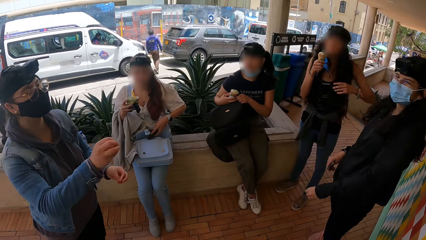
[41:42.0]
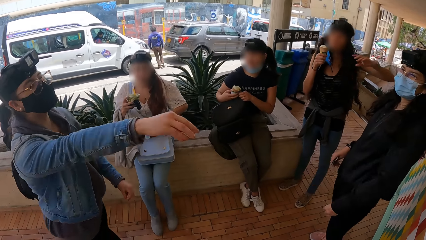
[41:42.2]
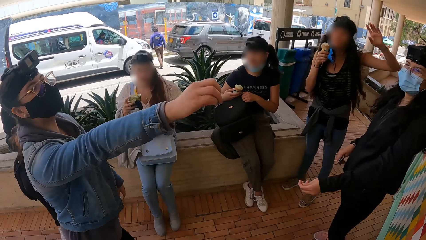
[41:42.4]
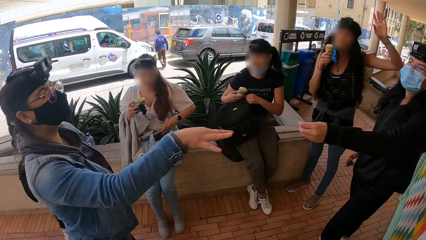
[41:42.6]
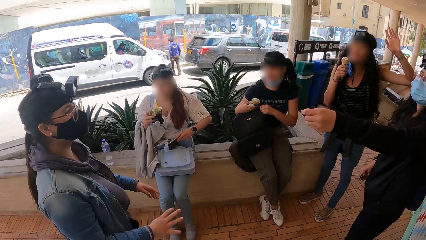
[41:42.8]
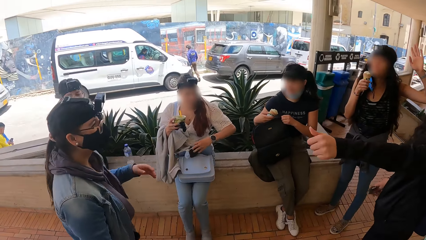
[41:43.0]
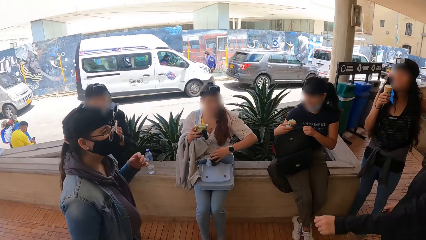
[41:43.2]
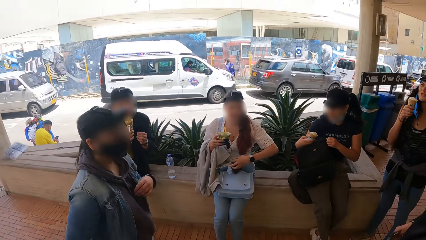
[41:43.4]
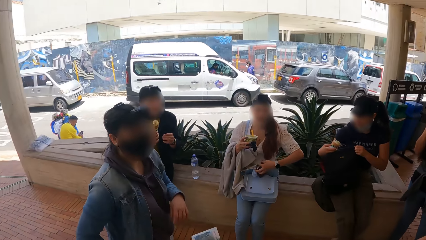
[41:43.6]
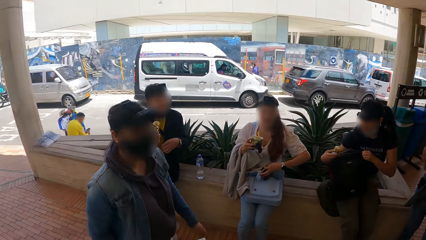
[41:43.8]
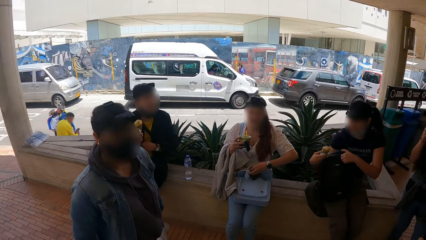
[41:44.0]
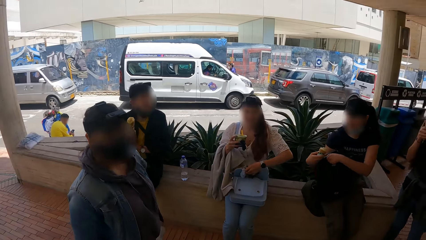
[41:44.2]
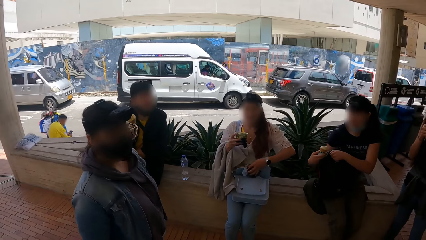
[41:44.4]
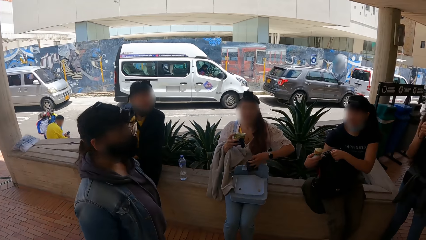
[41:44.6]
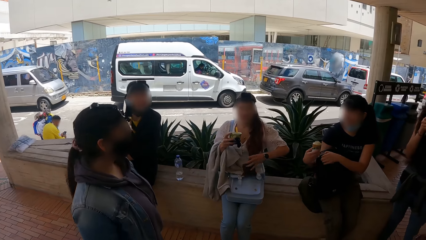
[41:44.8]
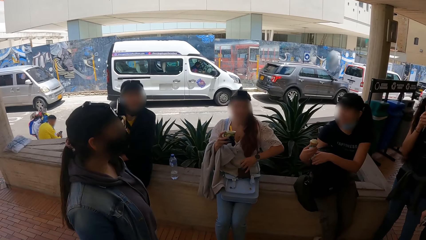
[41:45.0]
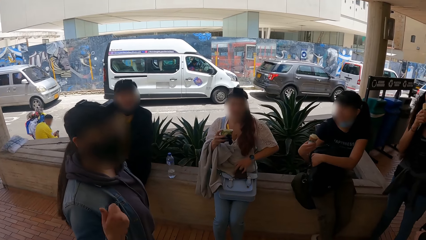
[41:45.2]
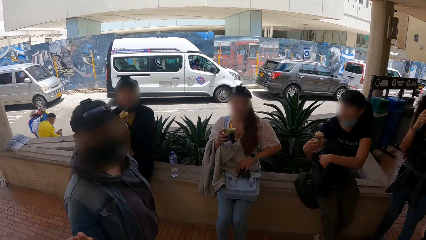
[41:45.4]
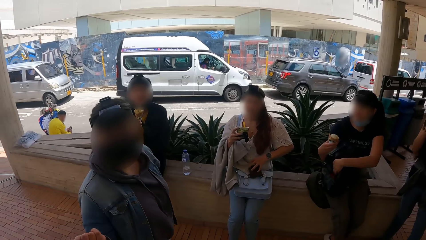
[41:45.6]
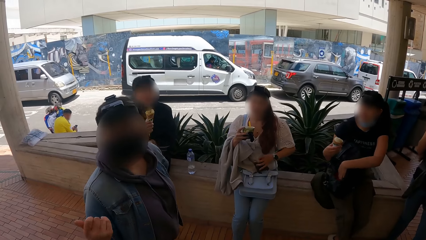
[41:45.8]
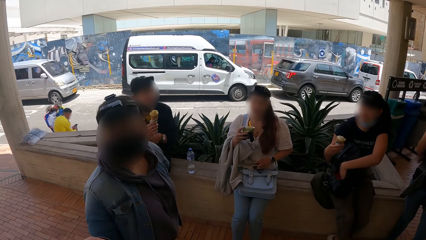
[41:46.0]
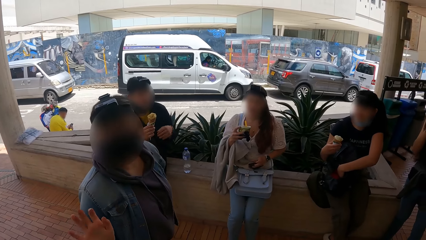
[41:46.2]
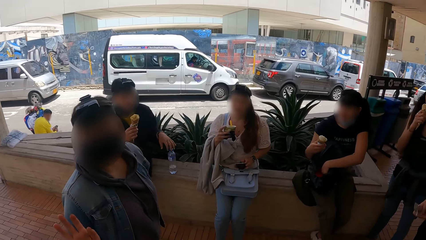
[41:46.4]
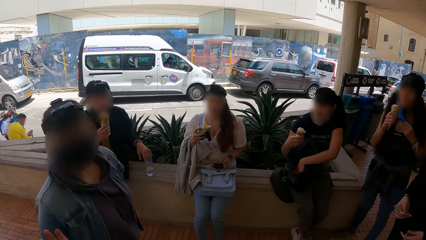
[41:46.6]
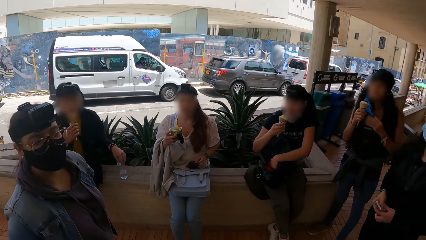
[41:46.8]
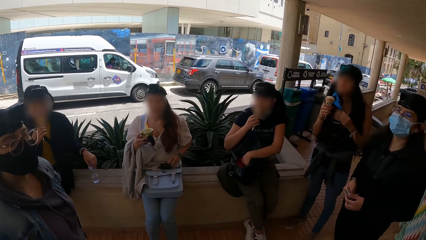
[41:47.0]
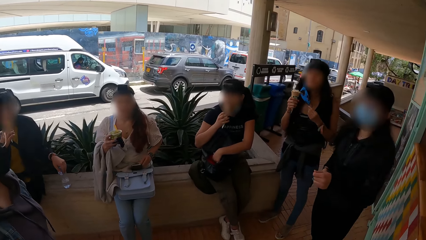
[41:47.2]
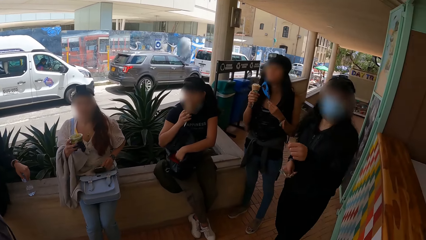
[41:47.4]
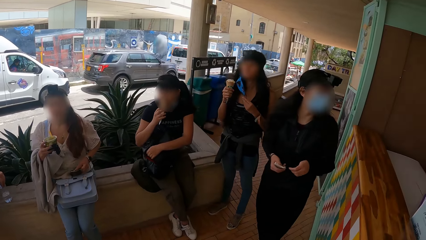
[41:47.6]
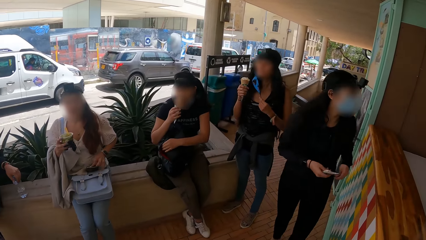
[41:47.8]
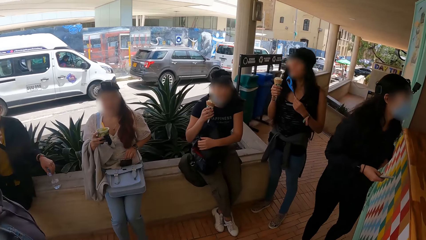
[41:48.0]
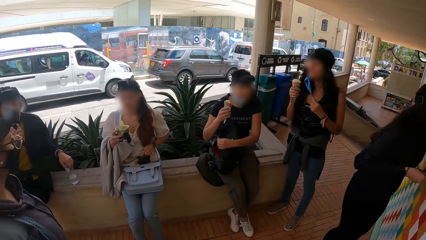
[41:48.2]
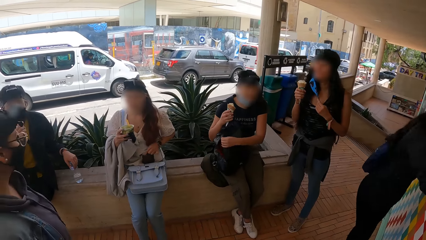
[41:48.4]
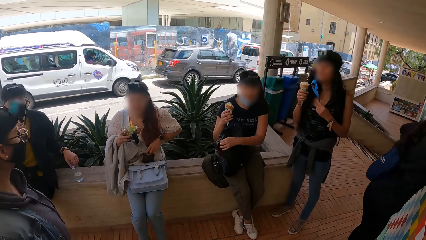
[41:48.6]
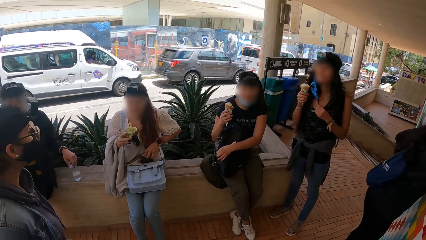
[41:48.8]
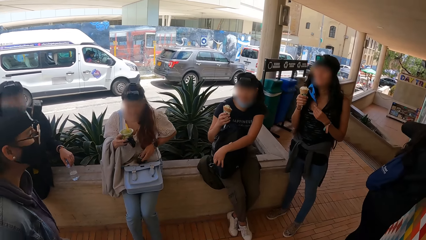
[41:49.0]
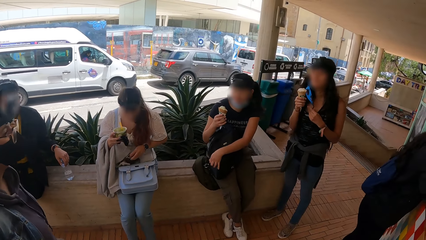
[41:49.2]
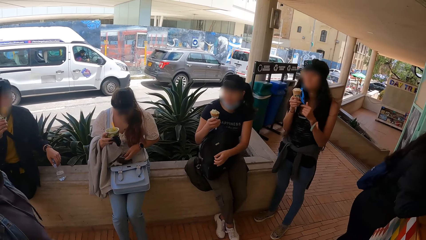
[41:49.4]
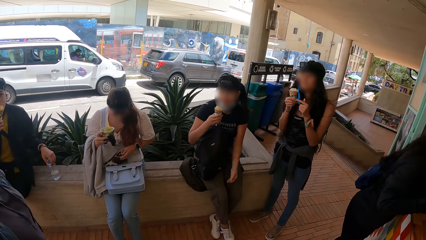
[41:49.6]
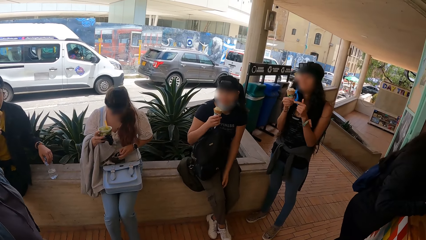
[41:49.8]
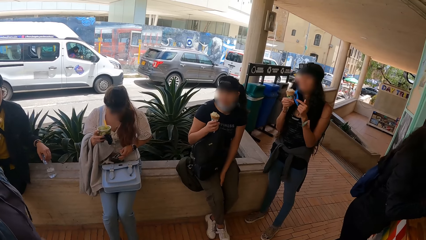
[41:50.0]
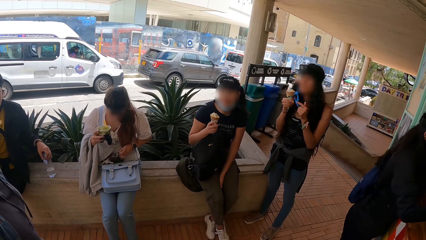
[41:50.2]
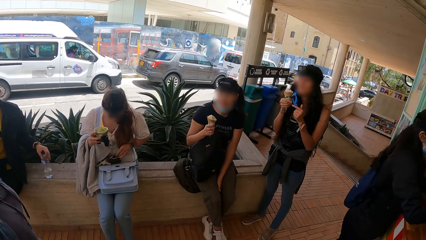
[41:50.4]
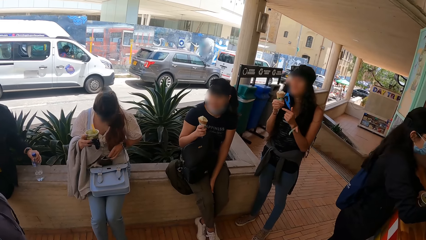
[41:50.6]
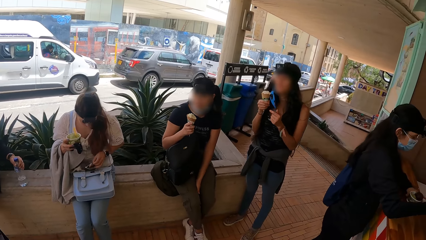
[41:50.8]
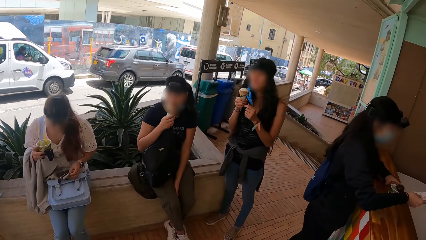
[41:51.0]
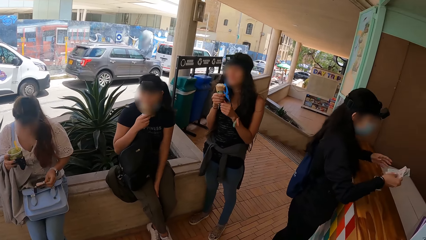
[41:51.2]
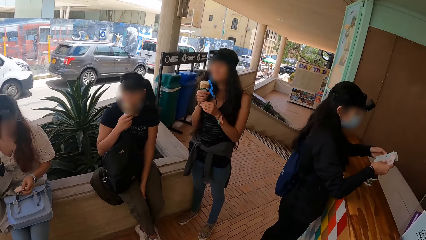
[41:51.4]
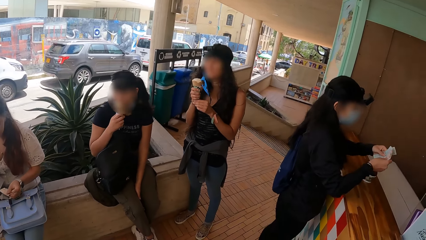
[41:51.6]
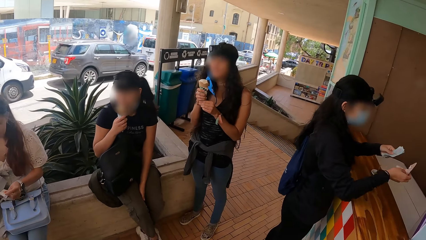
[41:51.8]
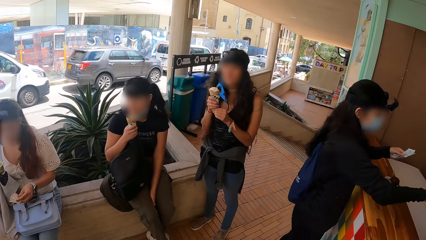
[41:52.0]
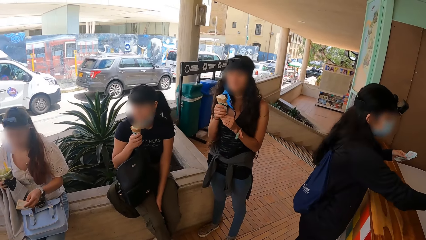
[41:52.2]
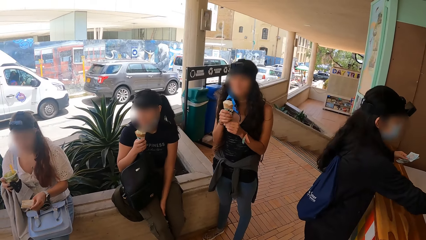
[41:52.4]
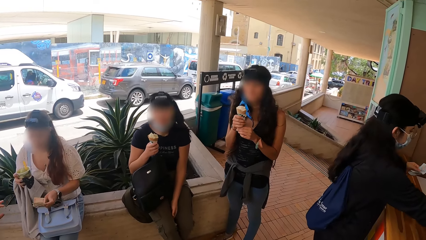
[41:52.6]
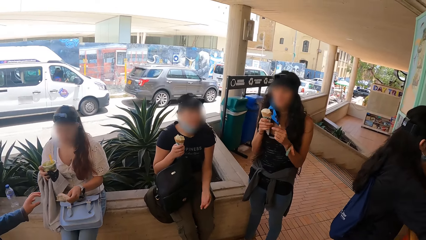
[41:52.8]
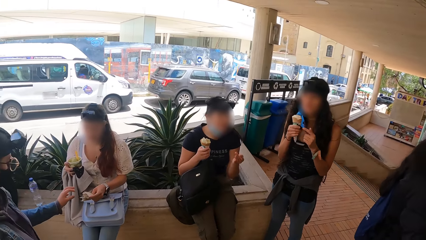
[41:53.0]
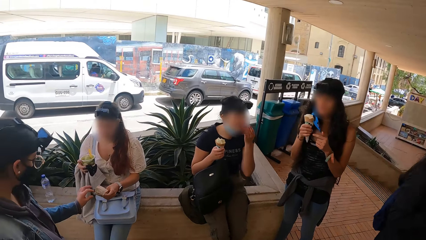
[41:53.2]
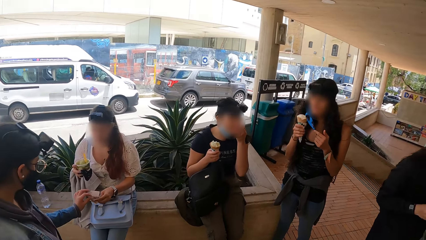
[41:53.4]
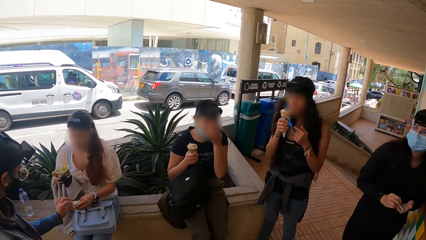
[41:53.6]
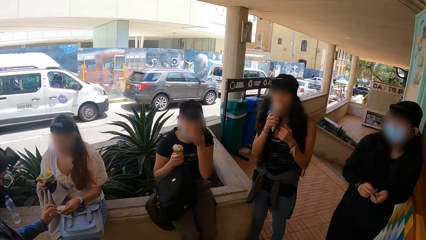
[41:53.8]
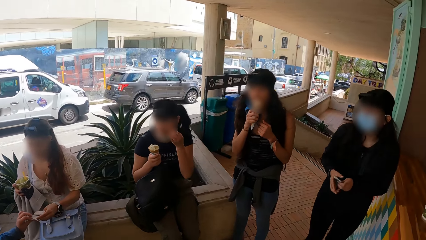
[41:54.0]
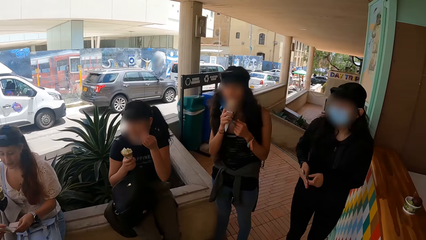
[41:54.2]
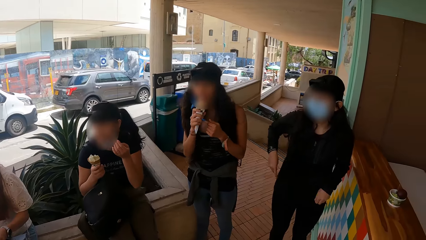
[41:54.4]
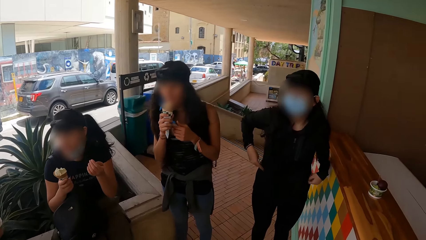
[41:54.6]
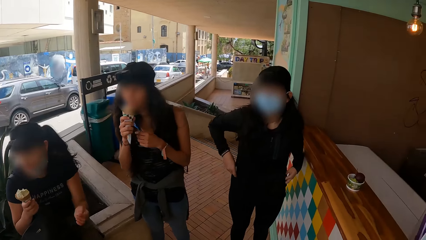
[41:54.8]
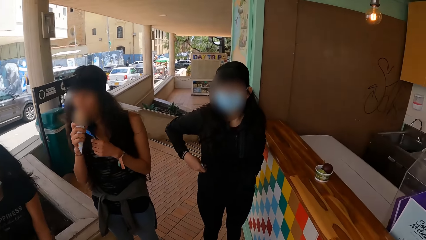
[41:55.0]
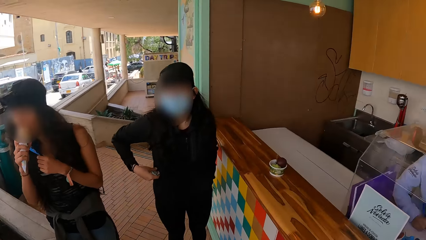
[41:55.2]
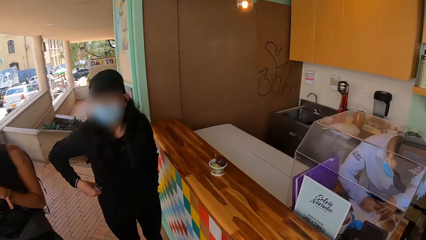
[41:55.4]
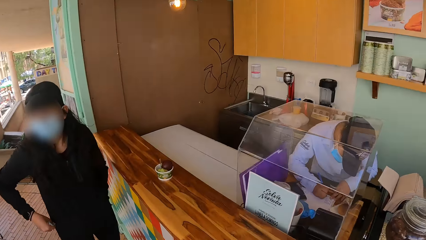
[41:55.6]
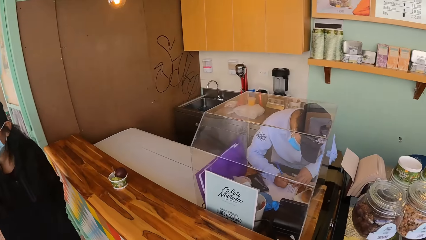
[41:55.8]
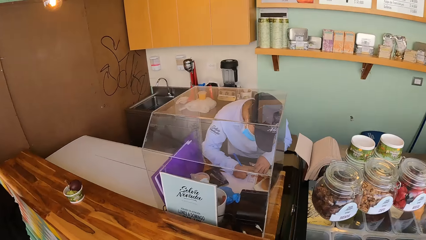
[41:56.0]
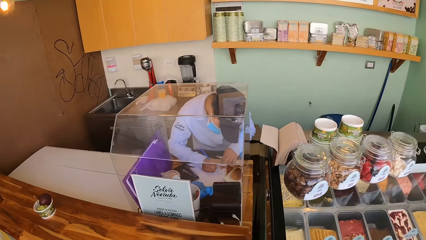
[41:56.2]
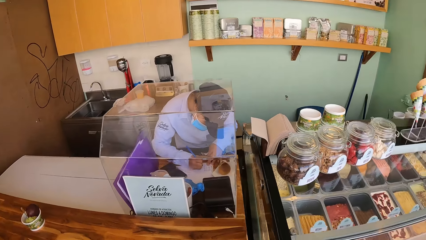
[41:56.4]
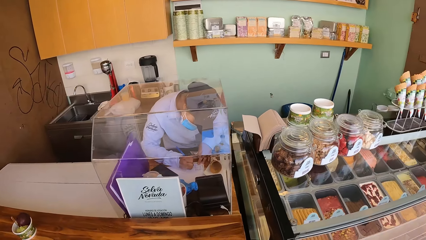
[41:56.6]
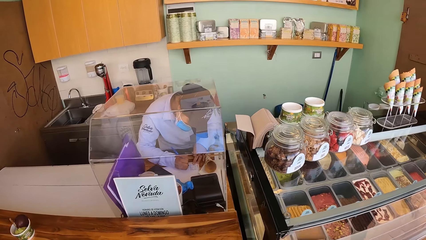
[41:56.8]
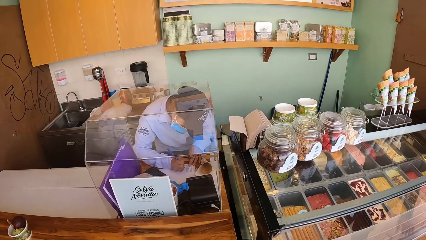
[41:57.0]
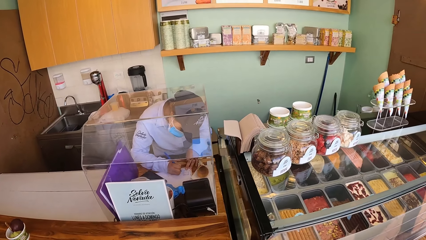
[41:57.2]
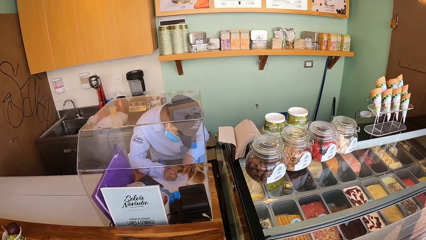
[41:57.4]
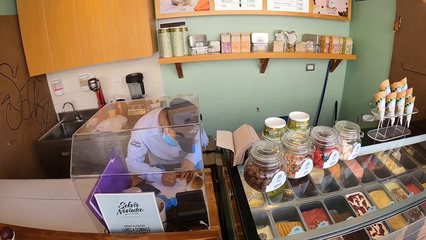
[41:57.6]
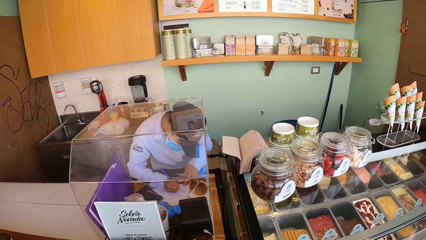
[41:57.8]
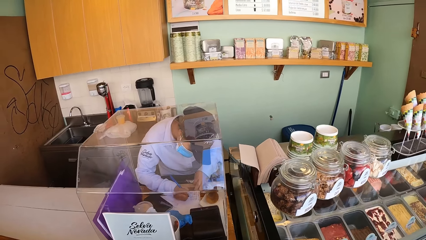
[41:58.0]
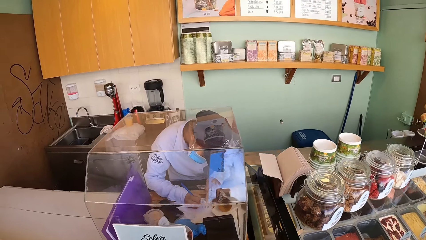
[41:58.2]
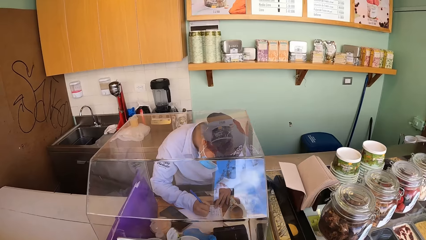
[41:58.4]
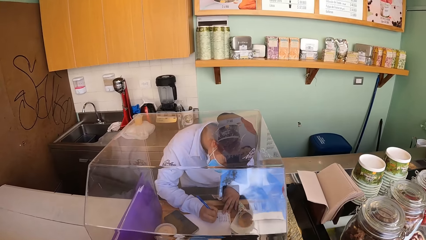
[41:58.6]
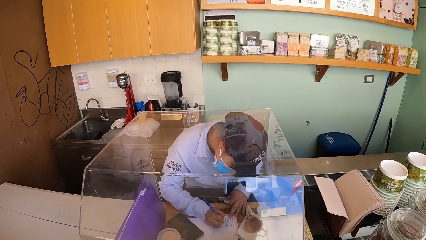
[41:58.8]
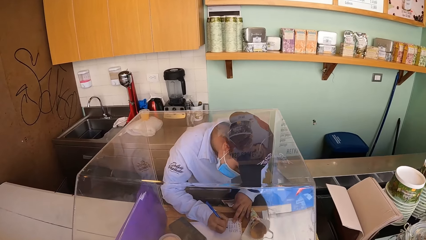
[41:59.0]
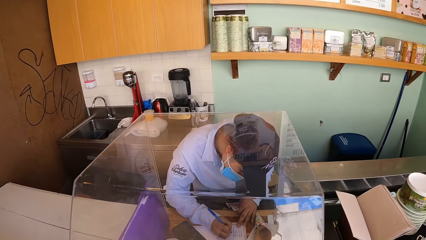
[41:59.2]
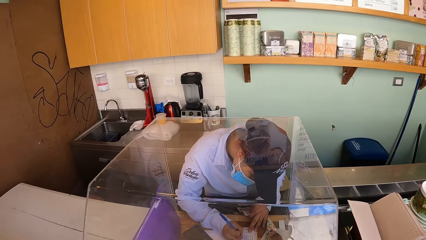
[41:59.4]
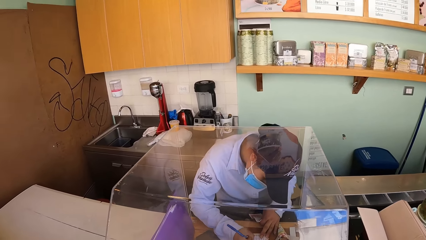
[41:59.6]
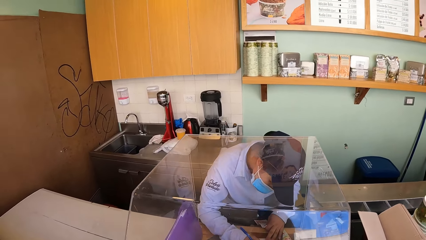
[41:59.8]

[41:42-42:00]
The camera wearer looks around.
